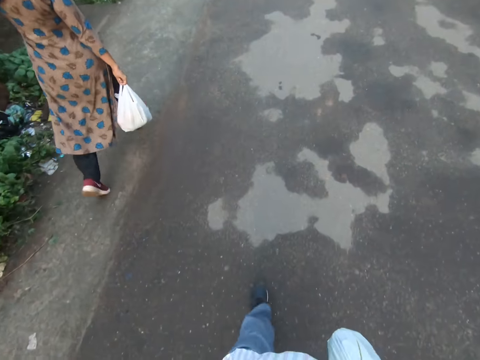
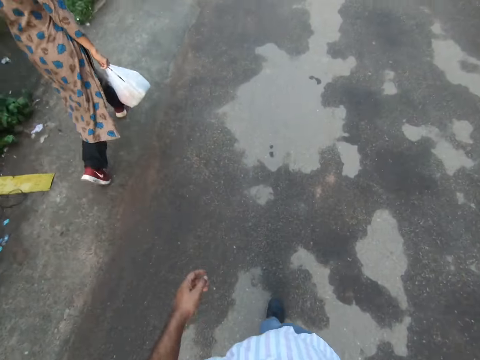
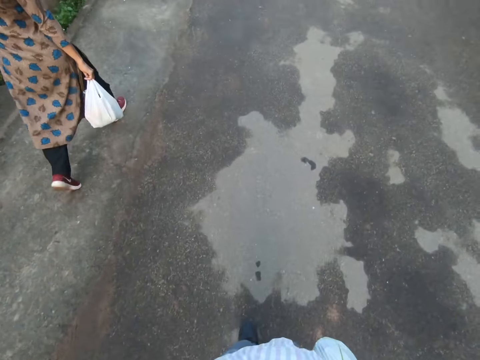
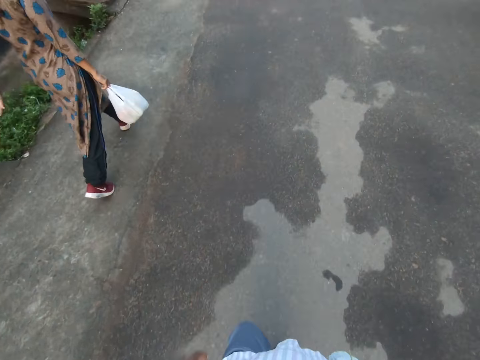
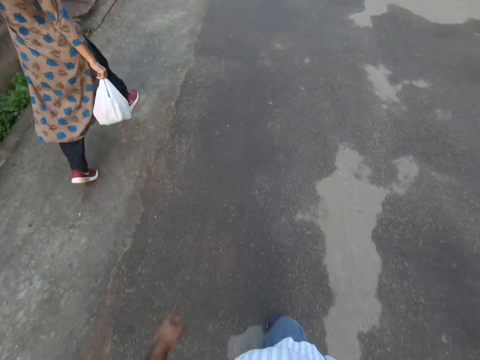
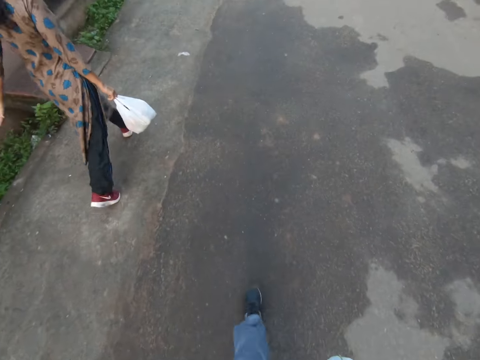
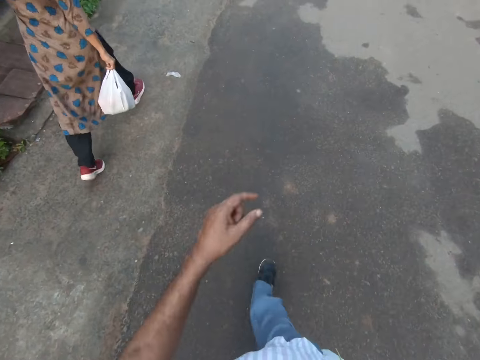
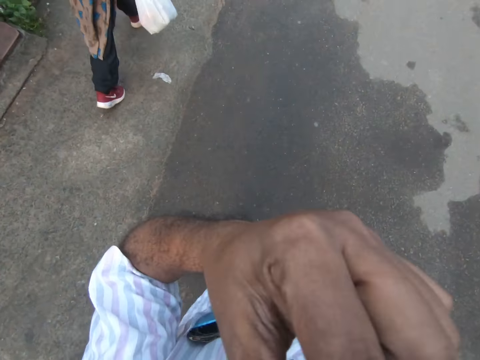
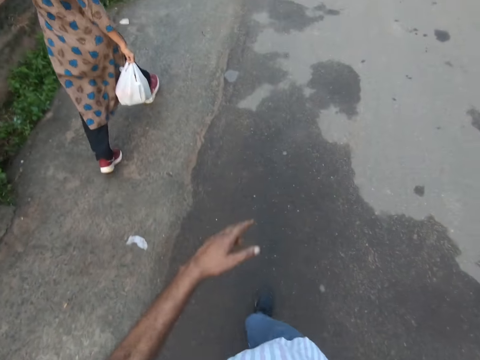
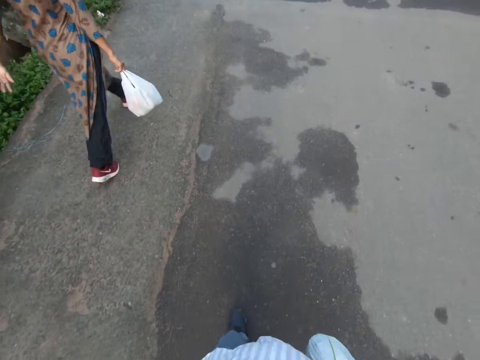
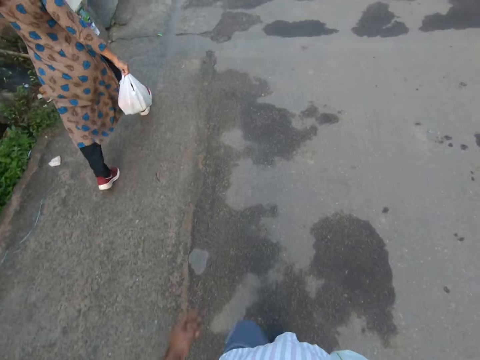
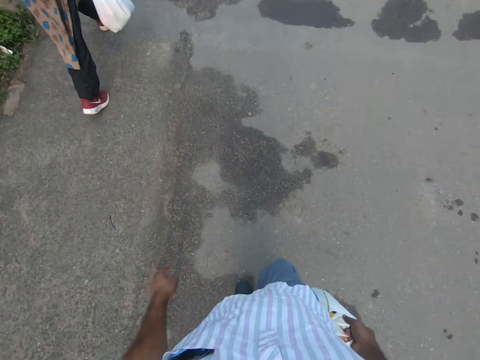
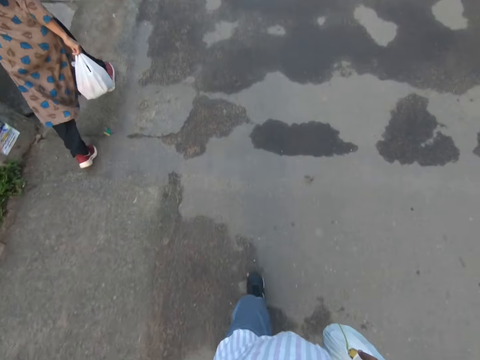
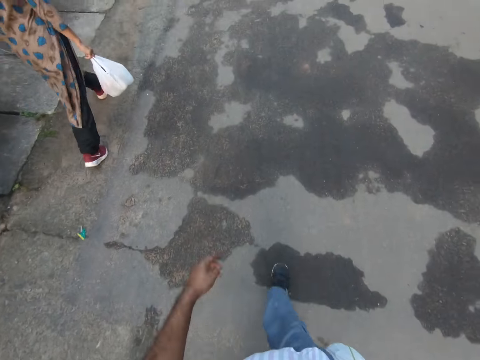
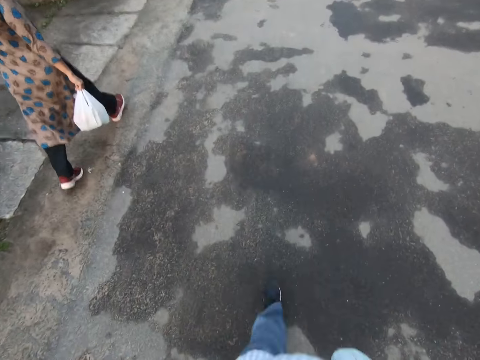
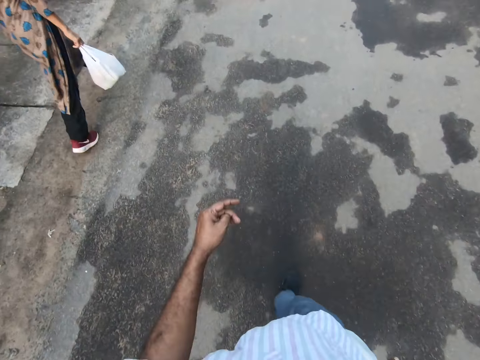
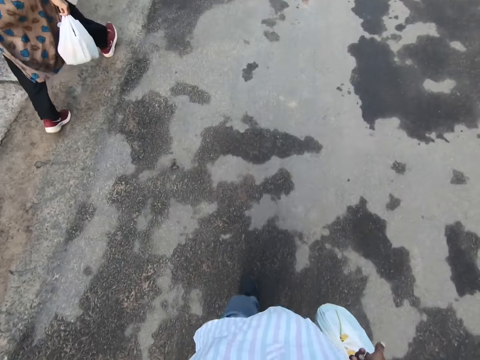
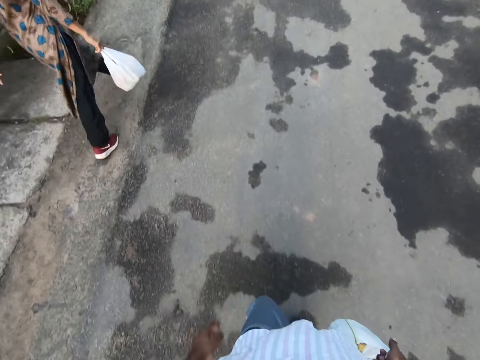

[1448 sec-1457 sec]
The camera wearer lifts his left hand towards his face. He touches his face. He drops his left hand from his face.

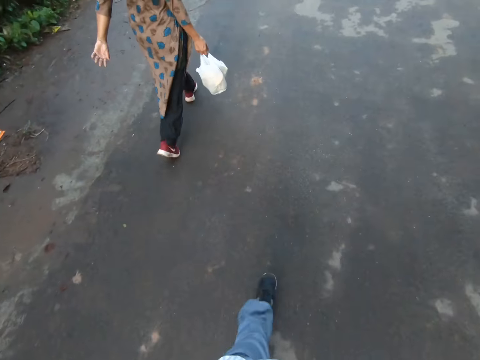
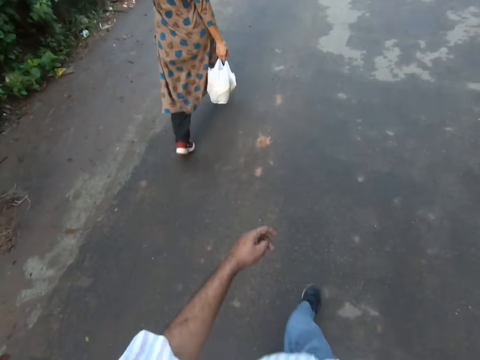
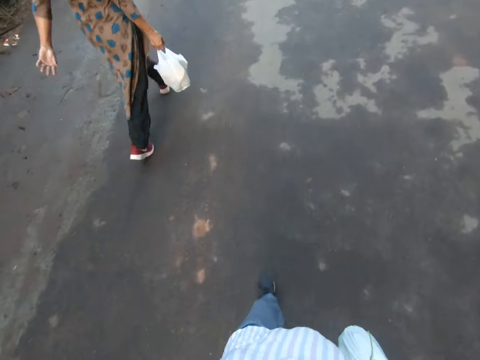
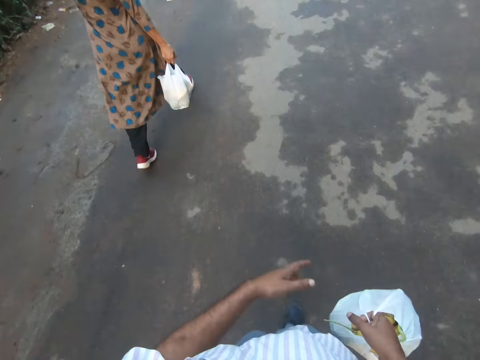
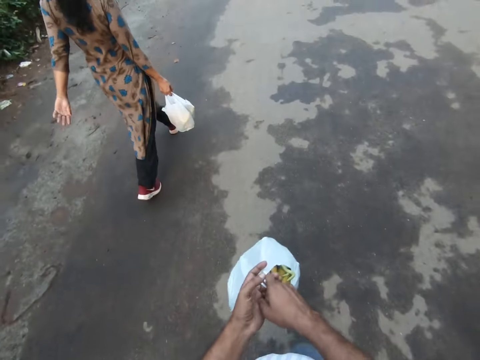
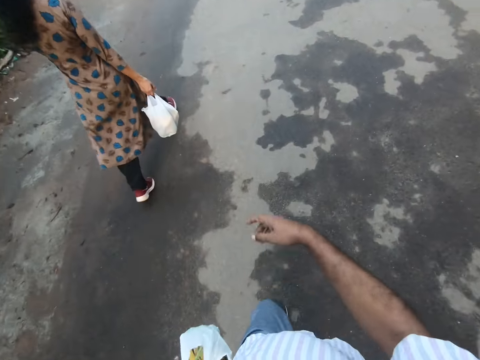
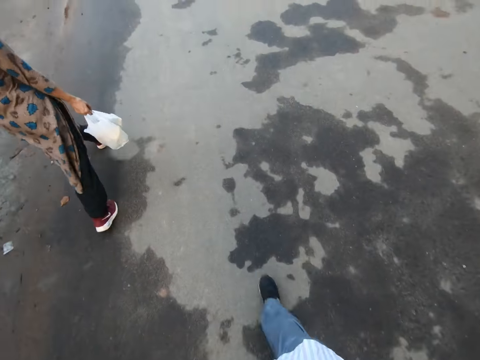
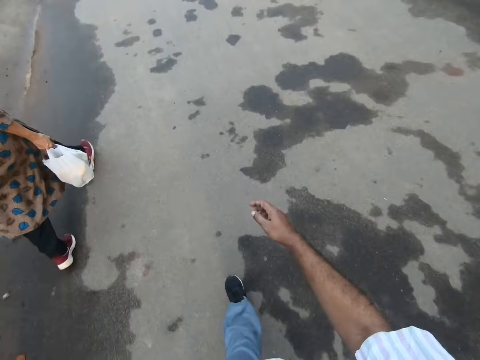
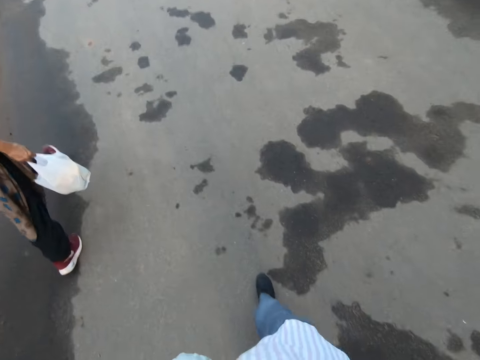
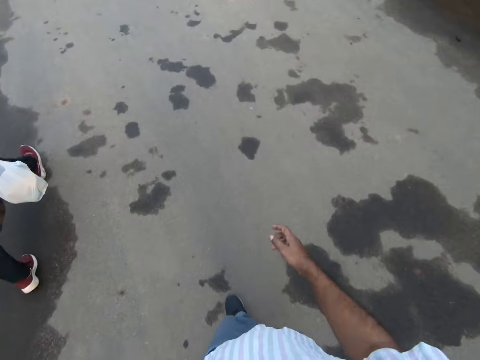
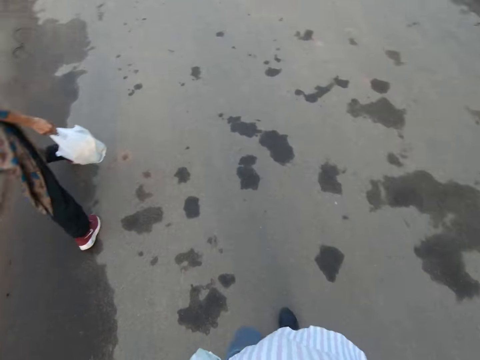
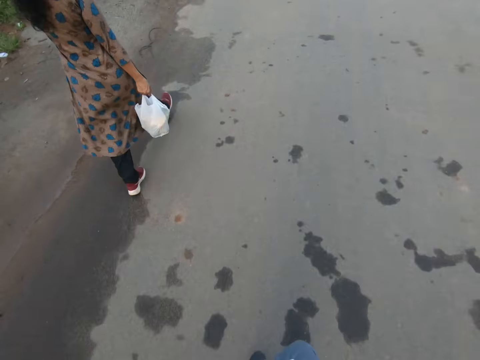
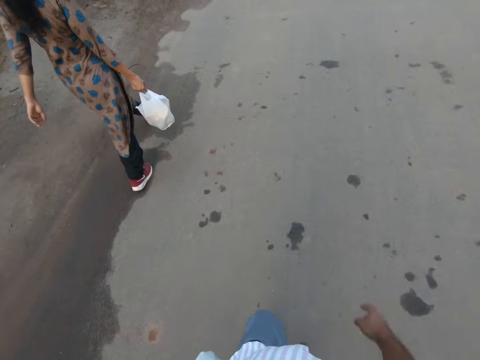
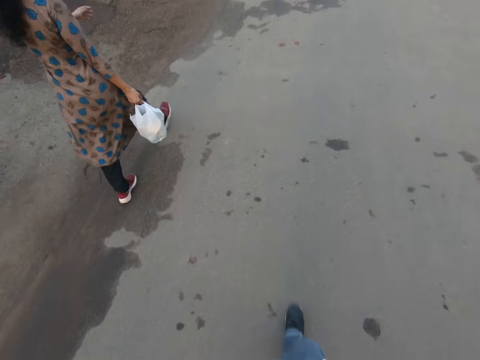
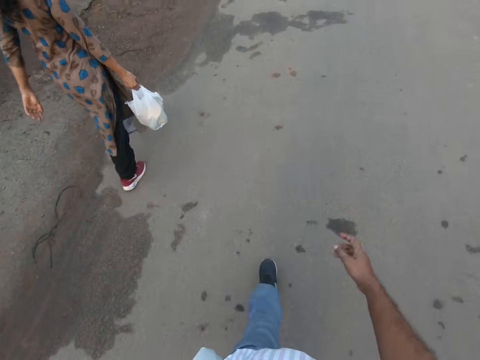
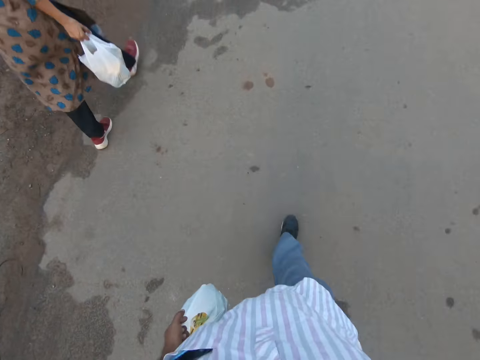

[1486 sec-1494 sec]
The camera wearer transfers the bag of groceries to his left hand.

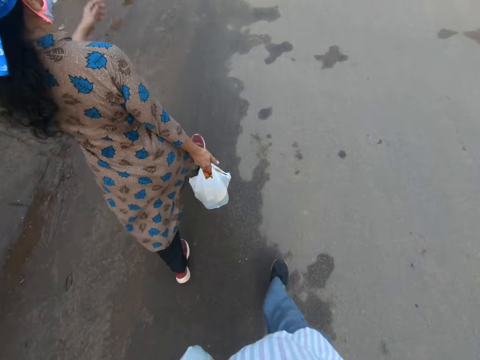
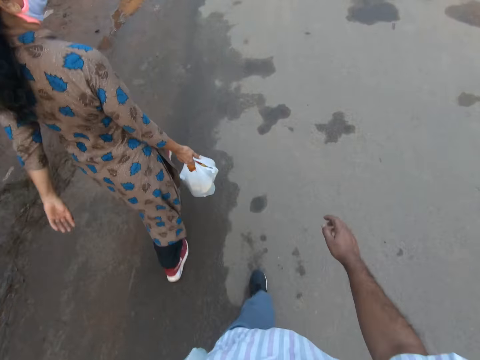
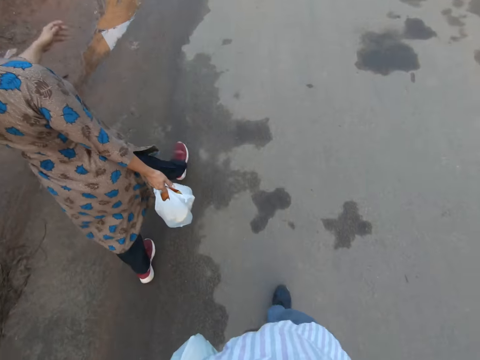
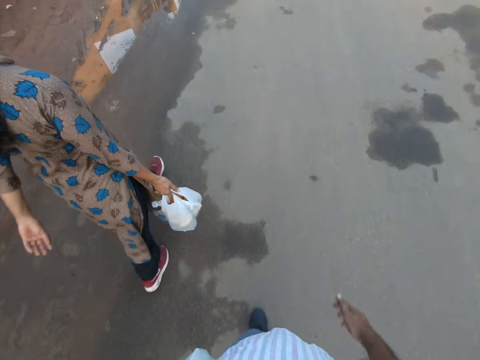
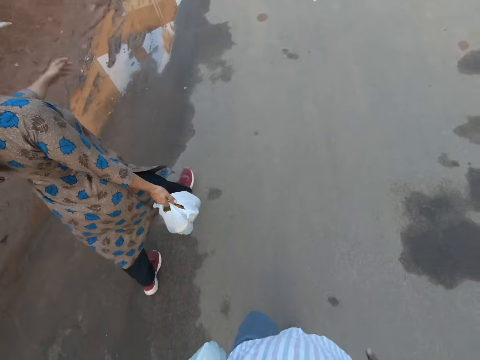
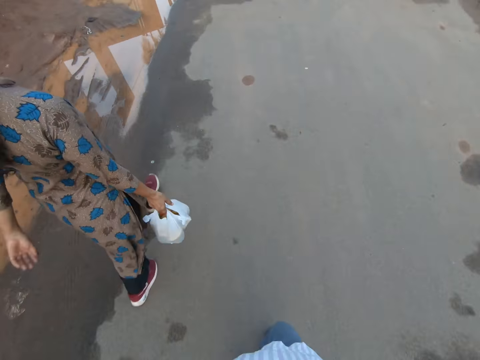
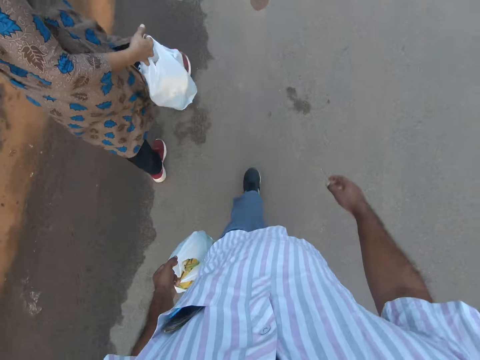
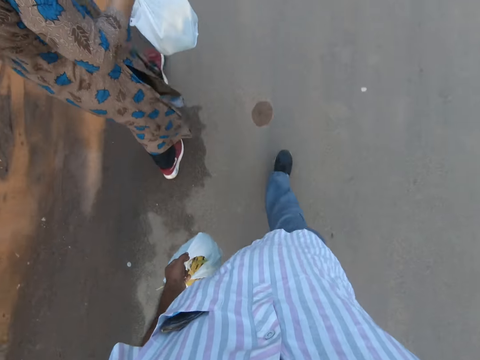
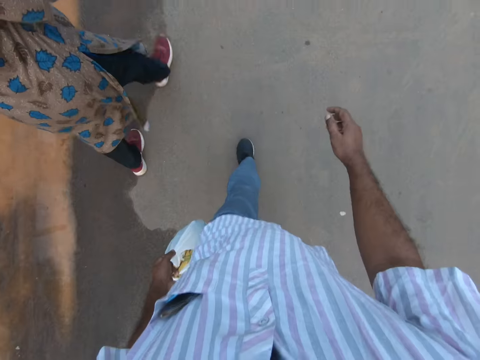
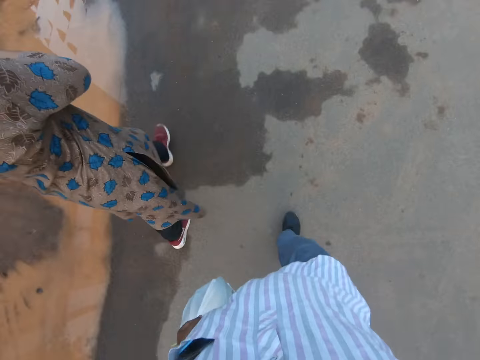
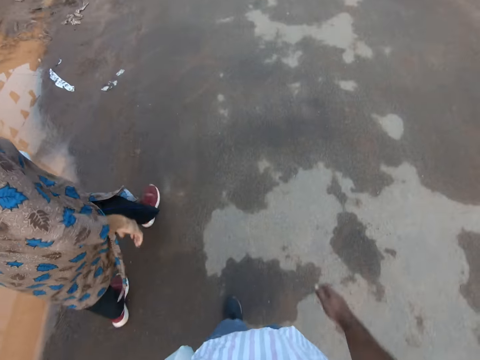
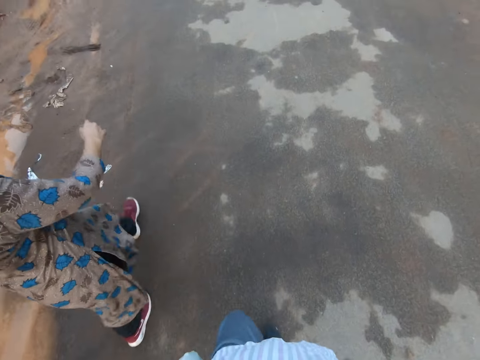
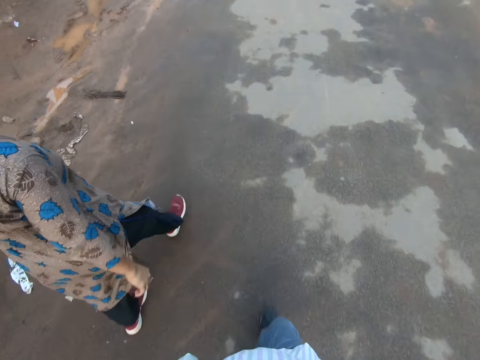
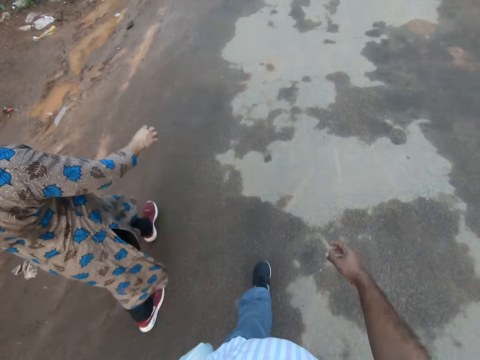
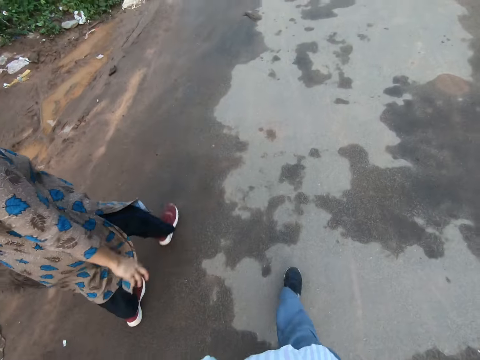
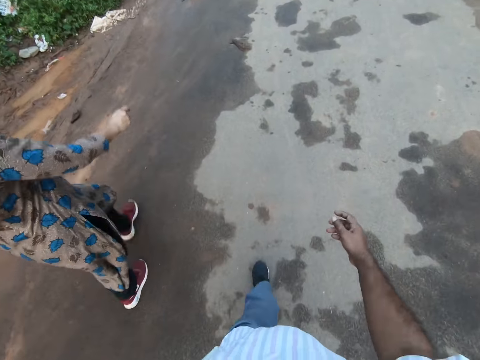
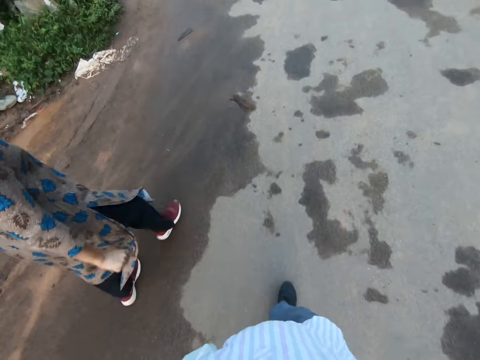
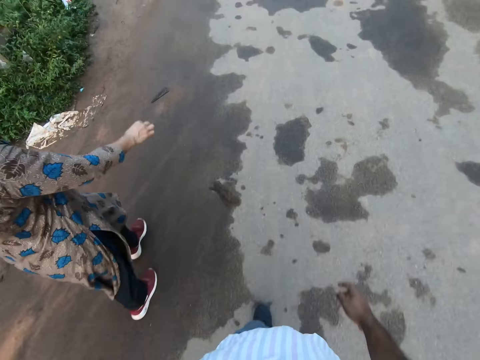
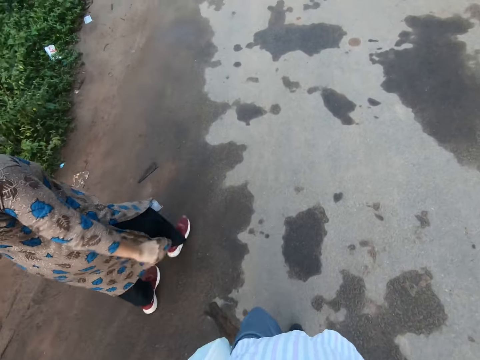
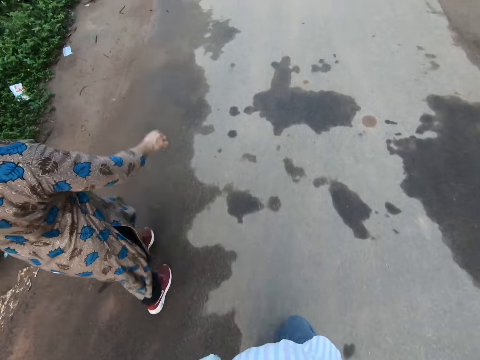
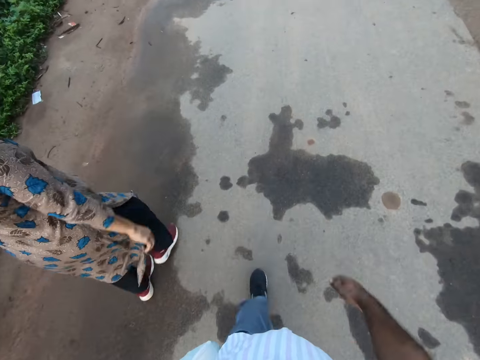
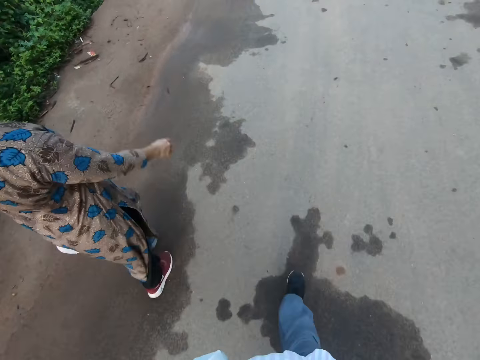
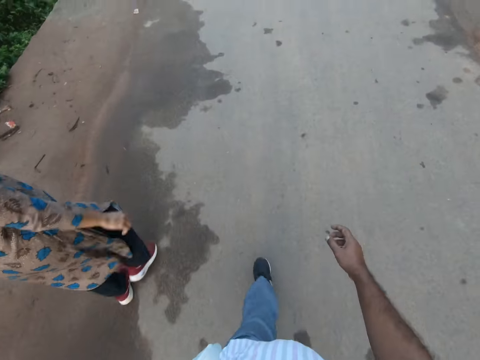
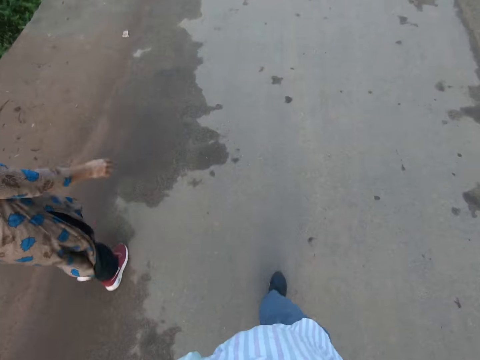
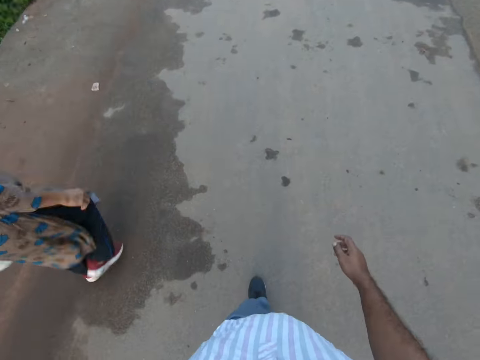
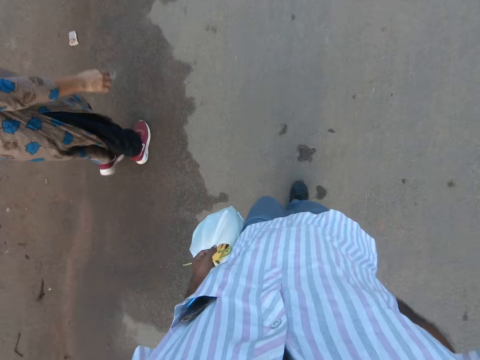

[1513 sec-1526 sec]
Another motorcycle moves past the camera wearer. A woman transfers the bag of groceries to her left hand.
